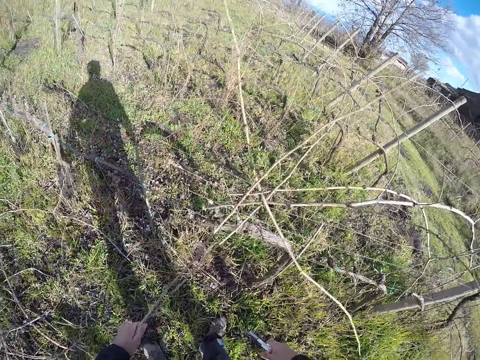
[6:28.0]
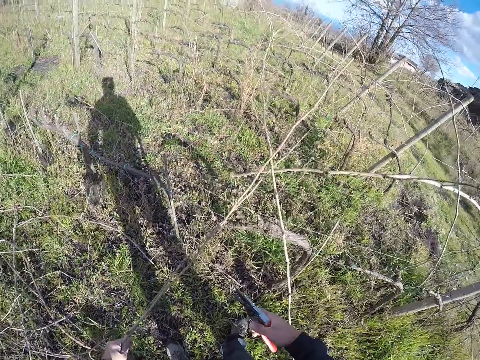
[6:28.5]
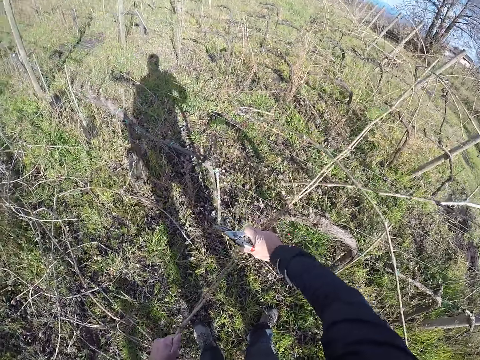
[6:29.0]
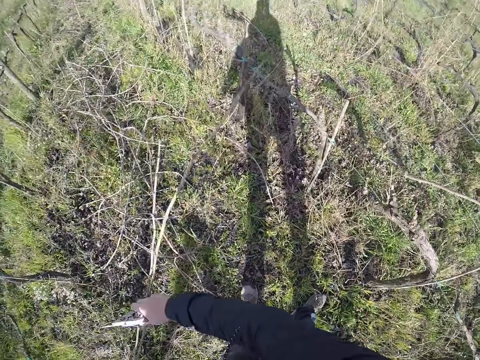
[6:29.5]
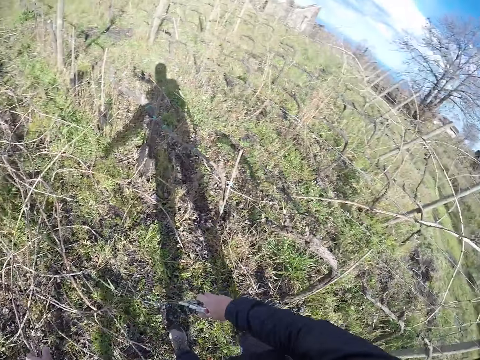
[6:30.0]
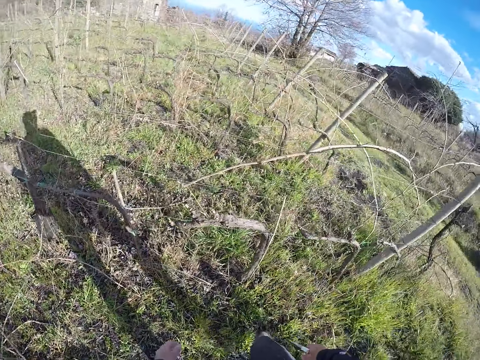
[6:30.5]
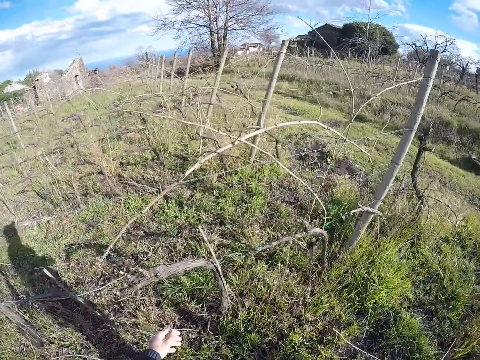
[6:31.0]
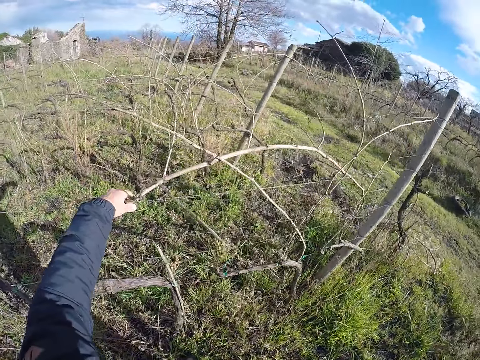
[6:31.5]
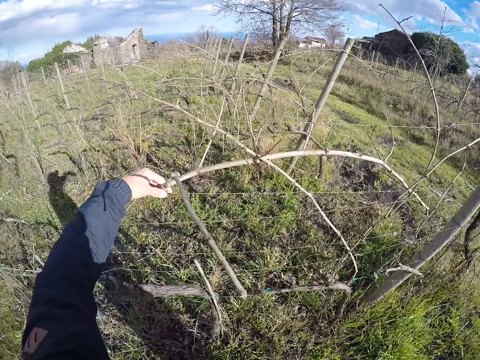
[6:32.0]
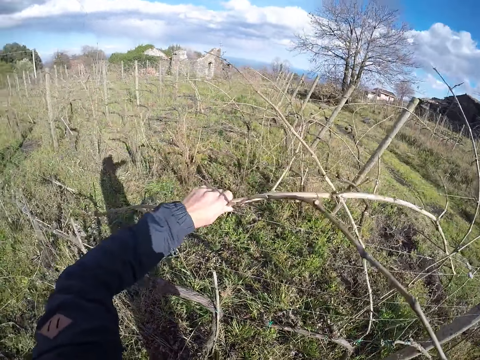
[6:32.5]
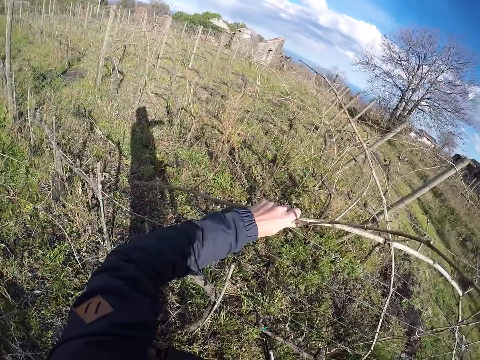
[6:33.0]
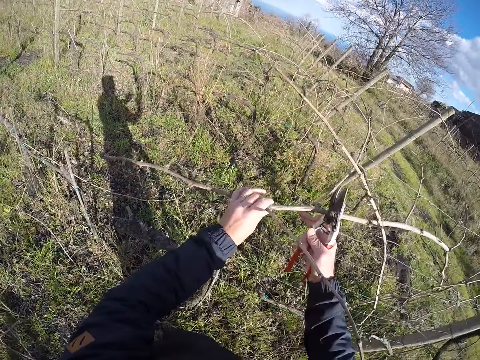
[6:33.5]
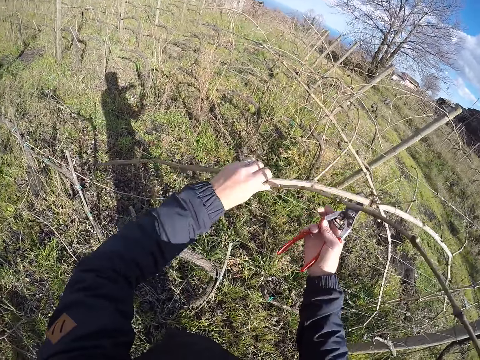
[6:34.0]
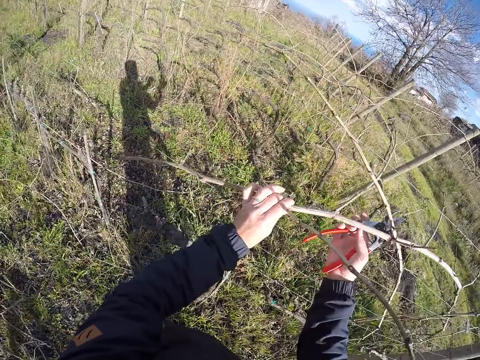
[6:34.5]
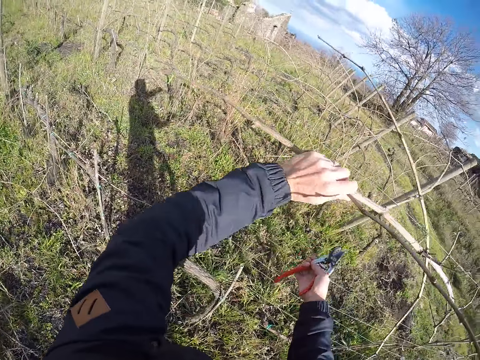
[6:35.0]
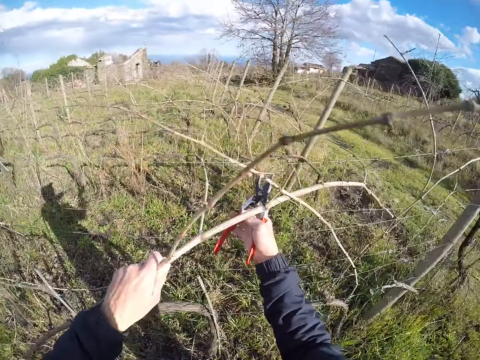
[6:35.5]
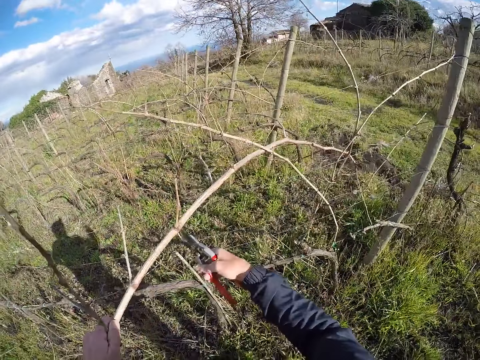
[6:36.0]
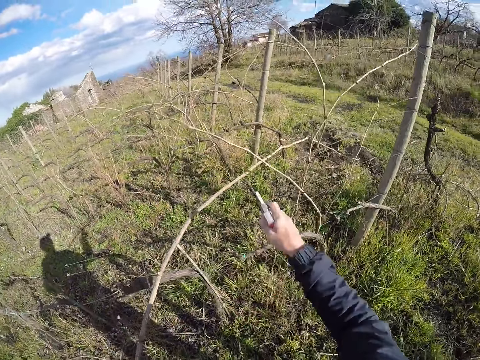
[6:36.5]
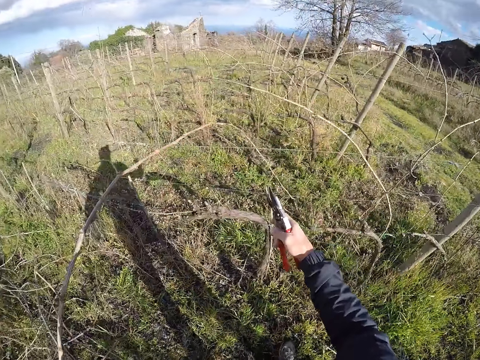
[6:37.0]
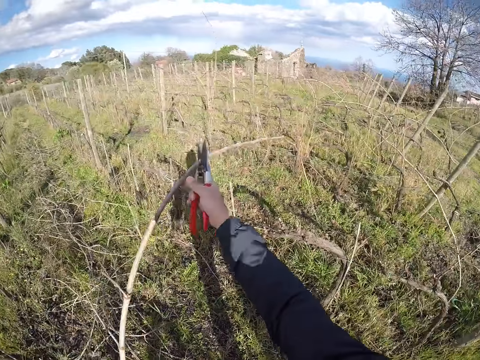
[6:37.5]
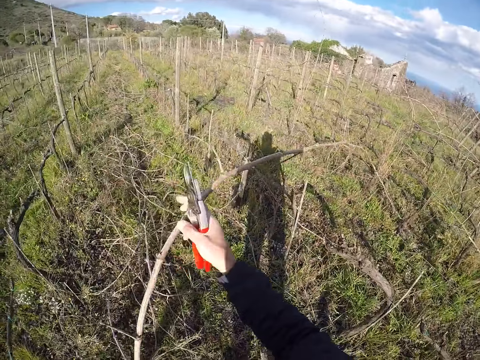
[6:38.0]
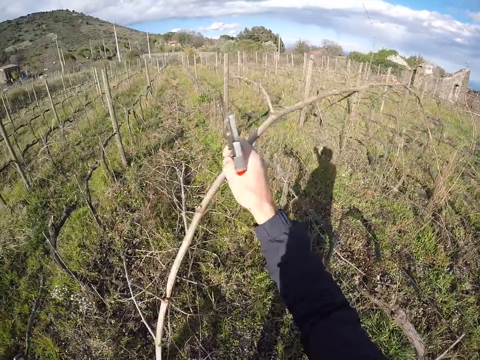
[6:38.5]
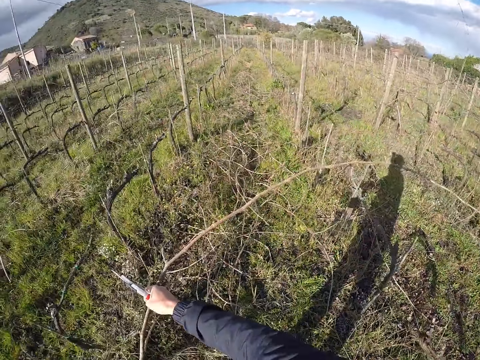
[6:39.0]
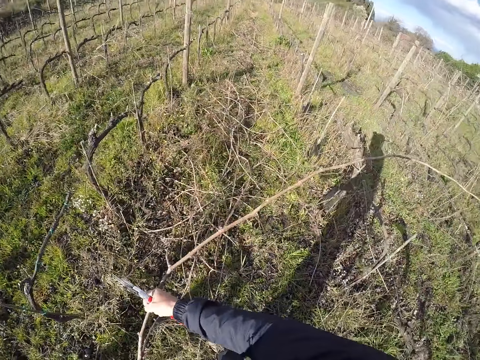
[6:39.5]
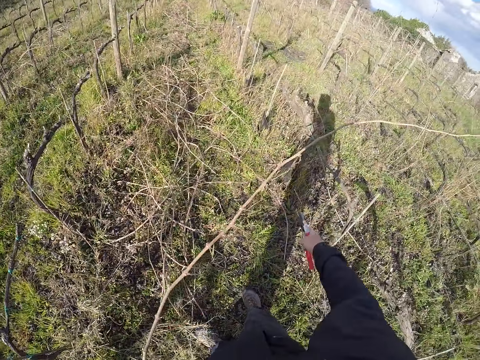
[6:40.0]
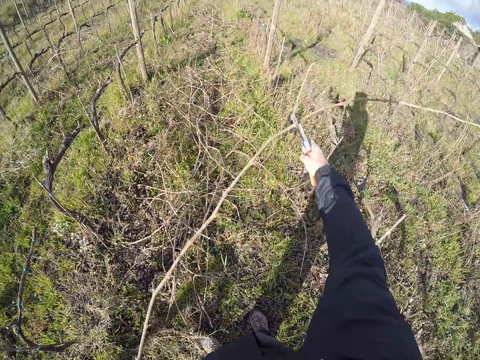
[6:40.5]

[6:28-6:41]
The camera wearer pulls out the twigs from the wire fence with his right hand. He drops the twigs on the ground. He removes a twig from the wire fence with his left hand. He pulls out the twig from the wire fence with his right hand.

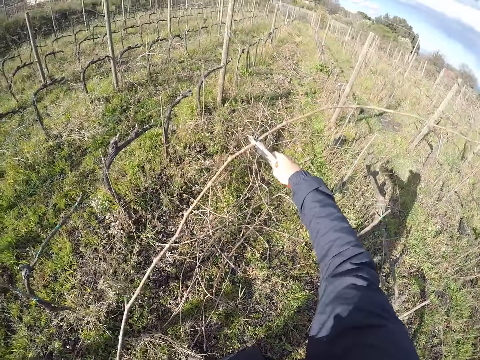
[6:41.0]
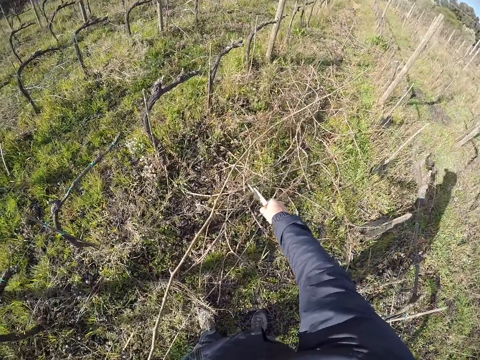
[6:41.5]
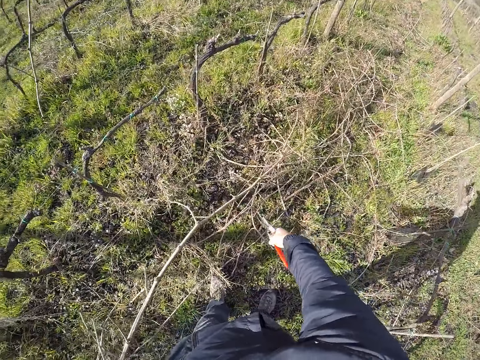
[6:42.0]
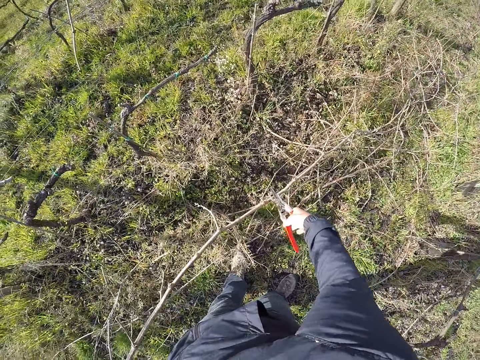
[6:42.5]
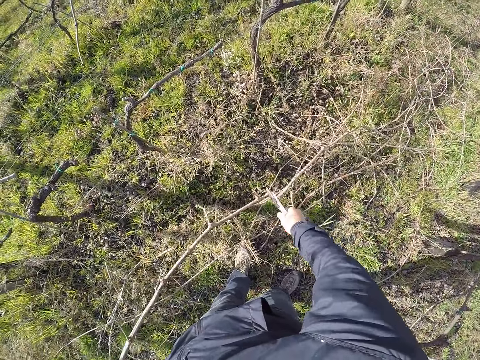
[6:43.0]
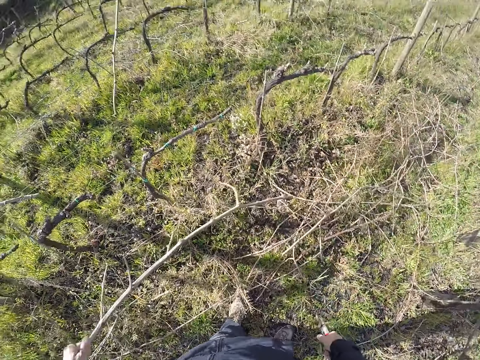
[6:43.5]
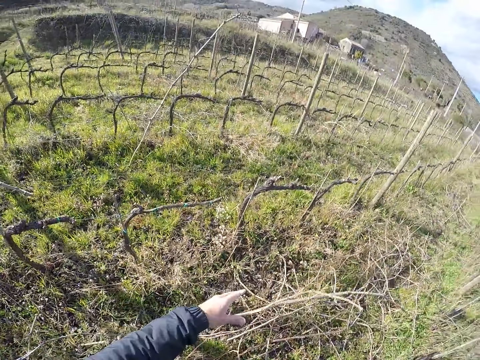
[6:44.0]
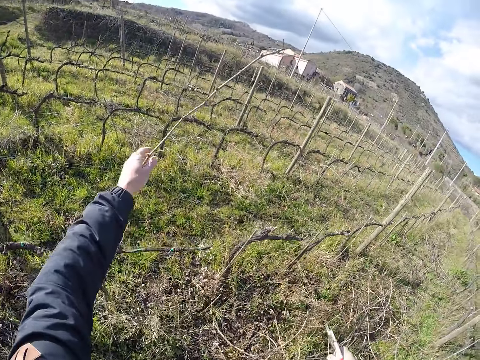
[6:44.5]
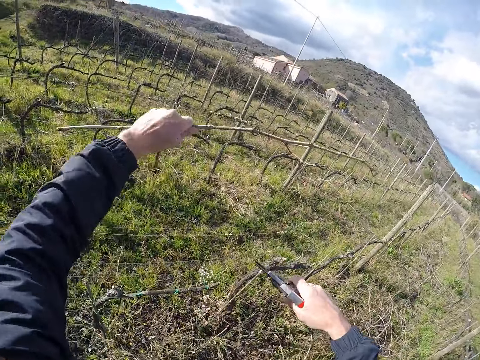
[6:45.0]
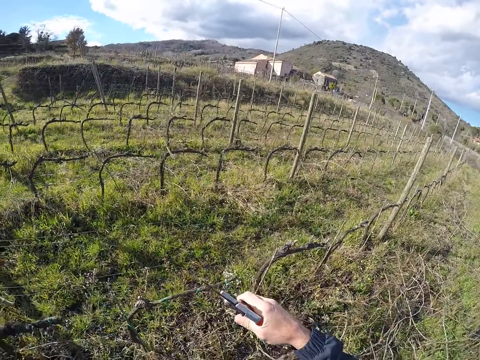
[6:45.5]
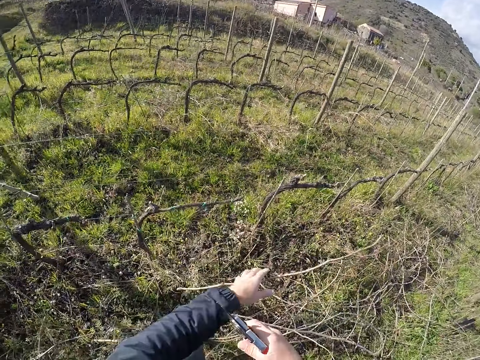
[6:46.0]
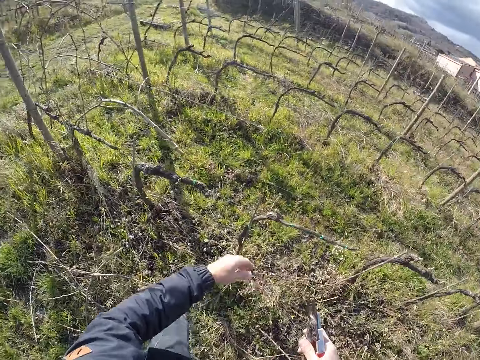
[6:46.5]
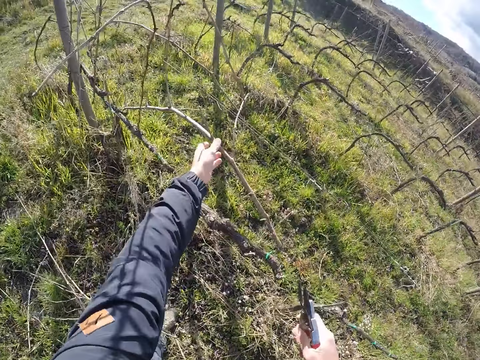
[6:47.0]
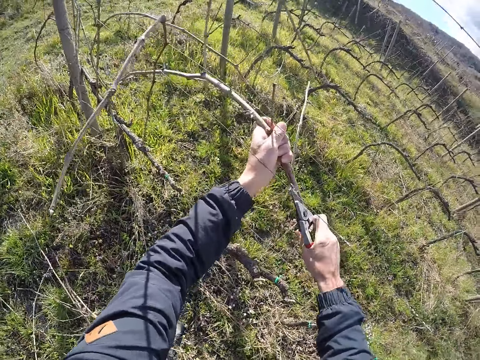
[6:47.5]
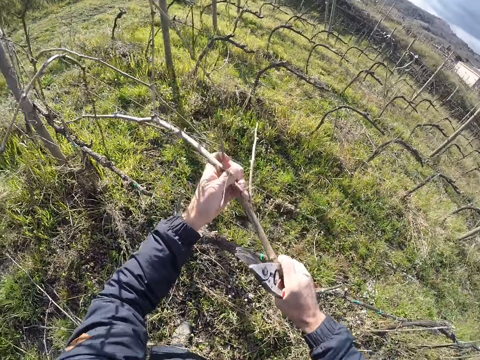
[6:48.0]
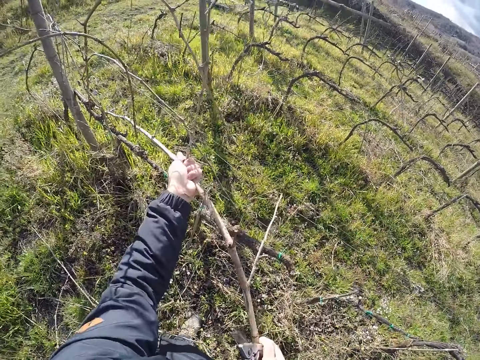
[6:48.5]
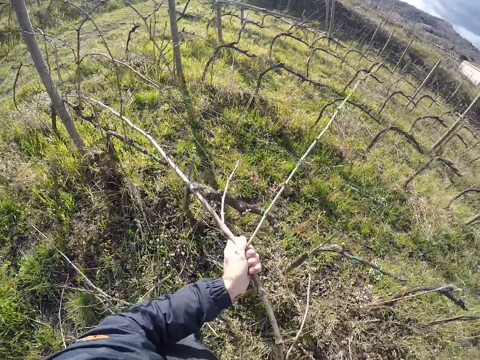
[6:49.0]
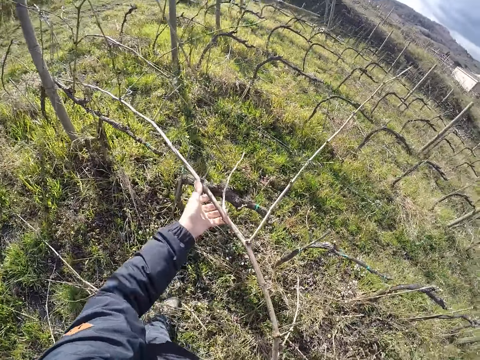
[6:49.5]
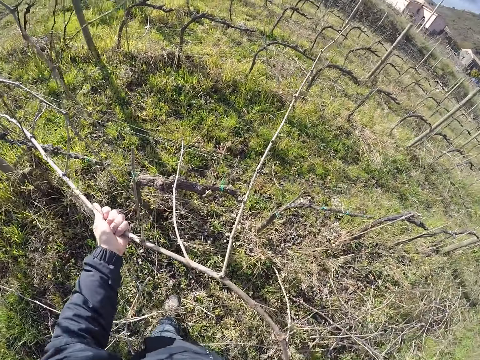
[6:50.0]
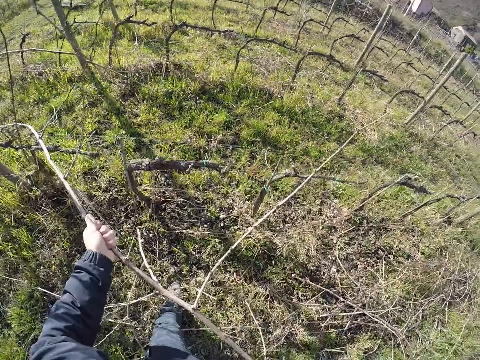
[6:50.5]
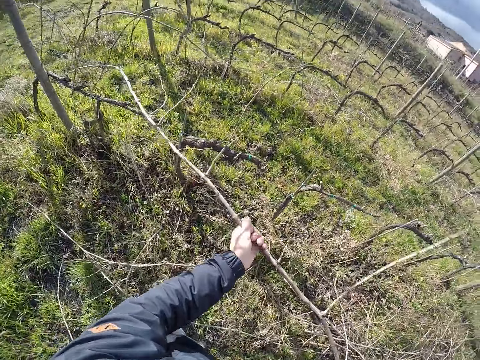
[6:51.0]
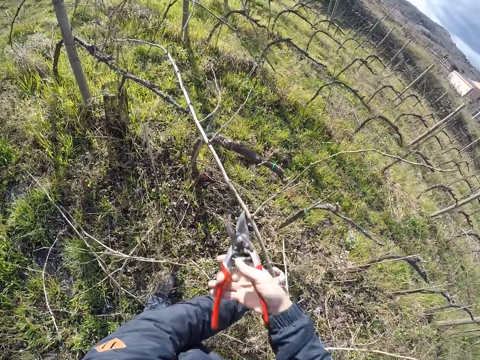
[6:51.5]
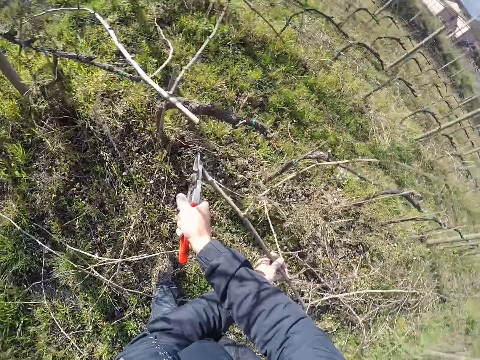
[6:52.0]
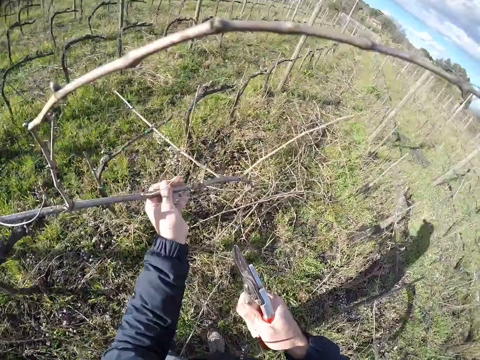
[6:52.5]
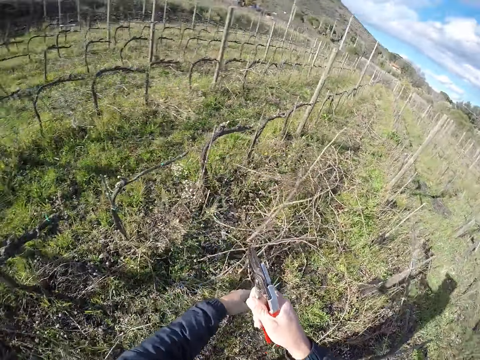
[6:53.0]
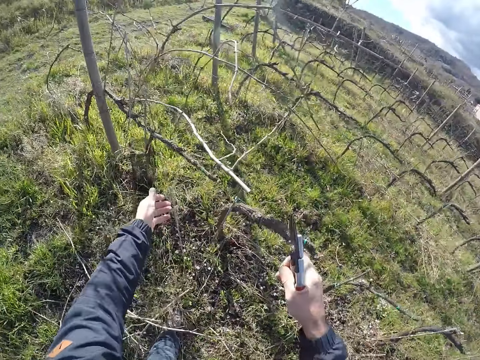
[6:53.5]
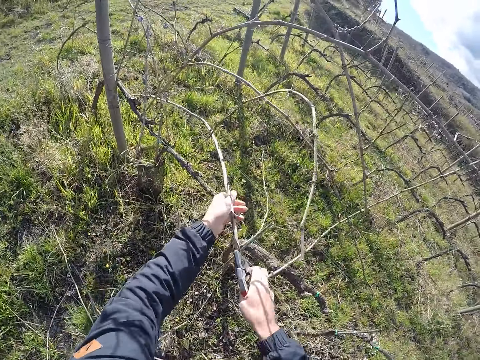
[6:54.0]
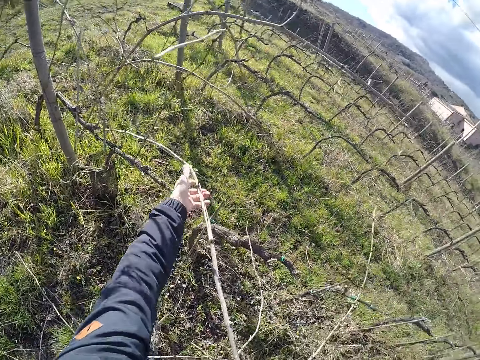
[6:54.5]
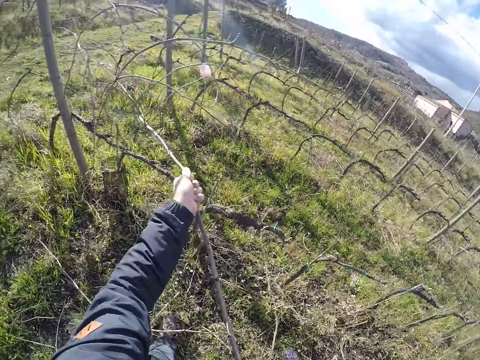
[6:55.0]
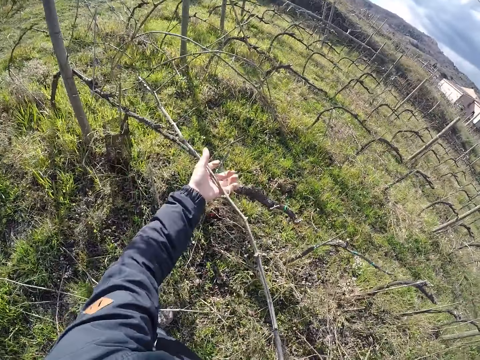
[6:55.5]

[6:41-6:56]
The camera wearer drops down the branch. He cuts the twig with the pruner in his right hand. He drops the twig on the ground. He pulls out a twig from the wire fence with his left hand. He drops the twig on the ground. He pulls out a twig from the wire fence with both hands. He cuts the twig with the pruner in his right hand. He drops the twig on the ground. He pulls out a twig from the wire fence with both hands.
